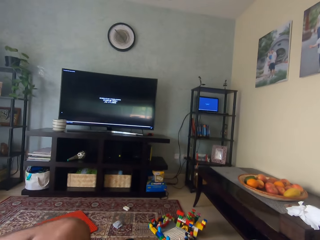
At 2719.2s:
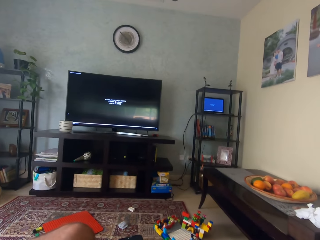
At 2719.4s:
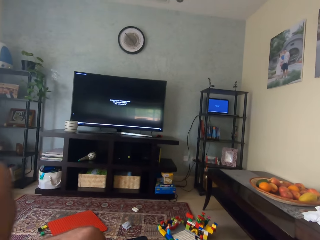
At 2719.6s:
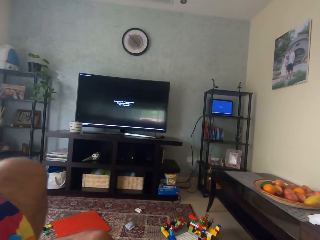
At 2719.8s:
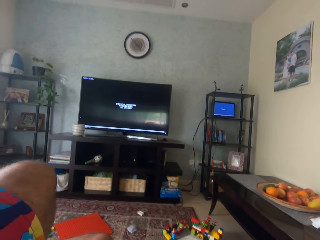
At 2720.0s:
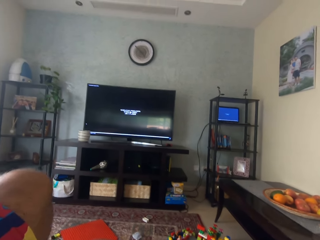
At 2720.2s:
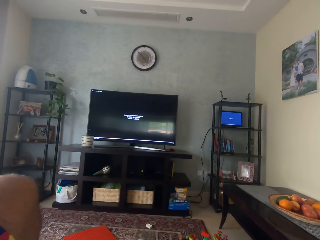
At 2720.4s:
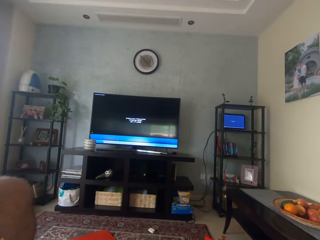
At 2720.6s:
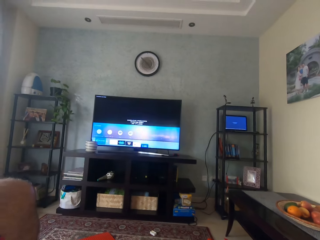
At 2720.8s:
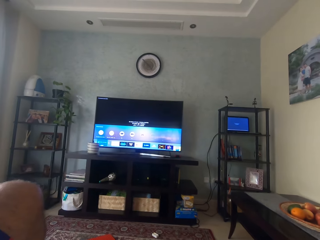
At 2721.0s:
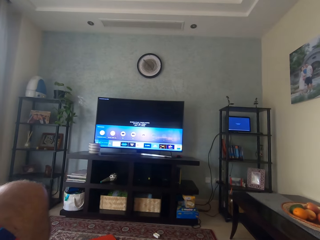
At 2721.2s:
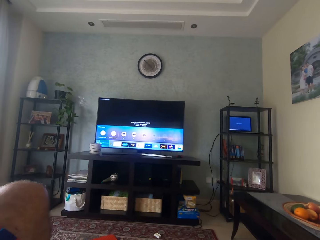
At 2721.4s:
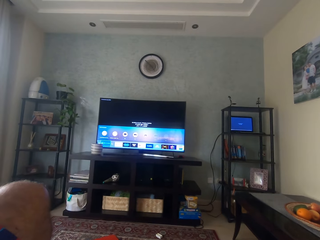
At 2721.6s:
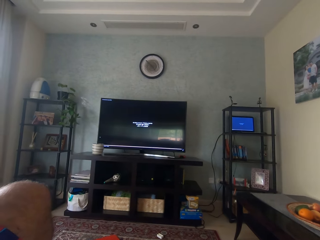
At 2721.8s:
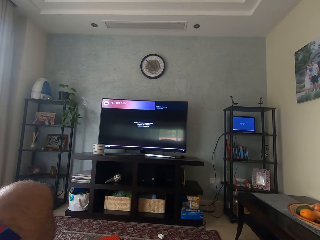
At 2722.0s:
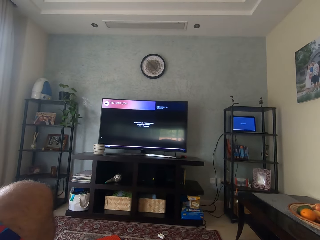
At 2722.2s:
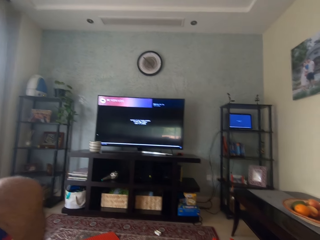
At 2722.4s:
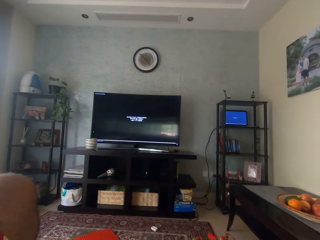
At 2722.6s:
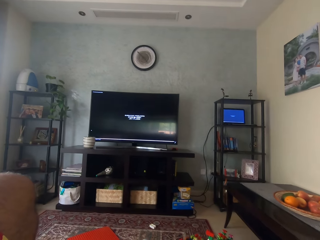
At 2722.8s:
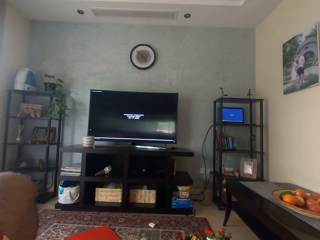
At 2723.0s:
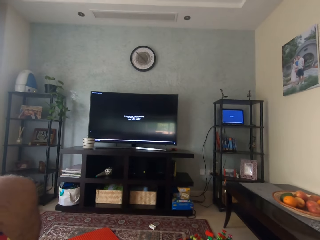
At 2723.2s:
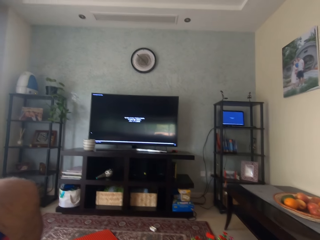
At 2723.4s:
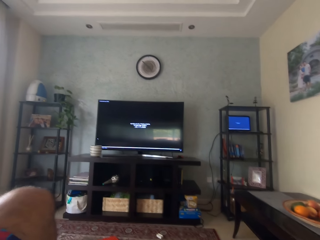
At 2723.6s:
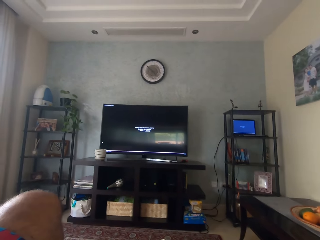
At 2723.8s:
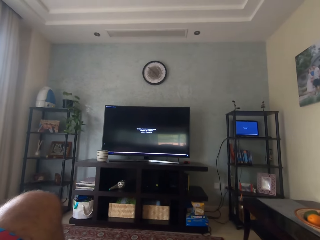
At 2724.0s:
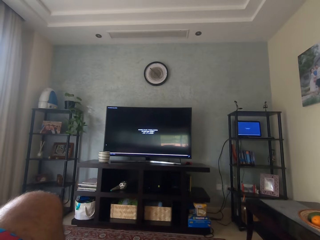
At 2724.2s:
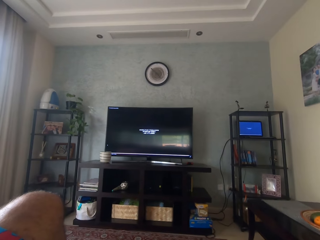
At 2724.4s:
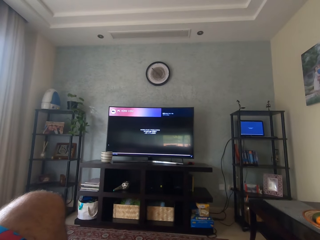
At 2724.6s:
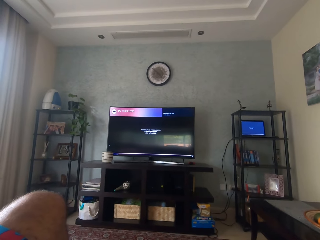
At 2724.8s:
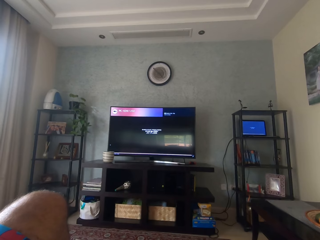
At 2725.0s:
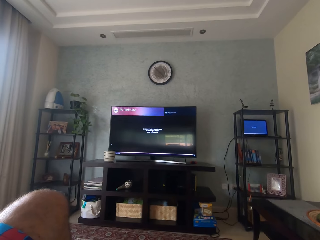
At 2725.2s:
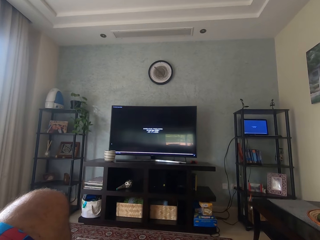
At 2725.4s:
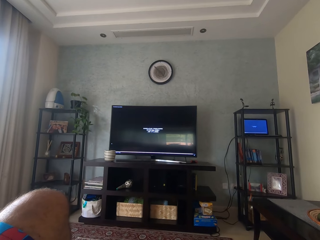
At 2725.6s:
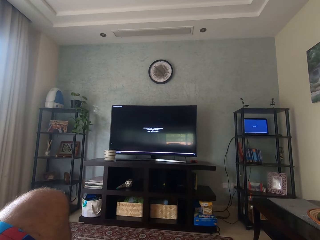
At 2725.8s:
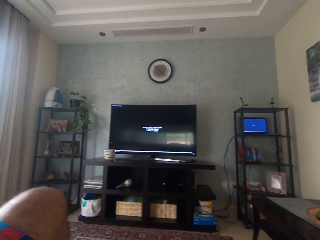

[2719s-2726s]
The camera wearer watches a television set. They select a program on the television.

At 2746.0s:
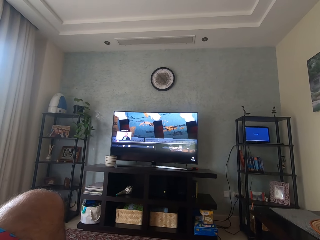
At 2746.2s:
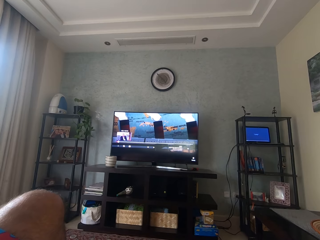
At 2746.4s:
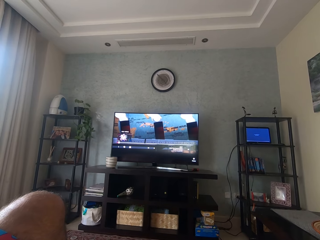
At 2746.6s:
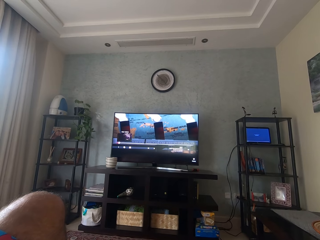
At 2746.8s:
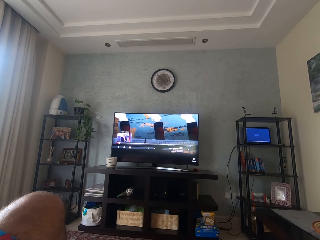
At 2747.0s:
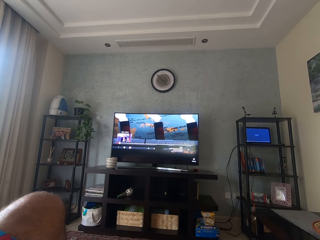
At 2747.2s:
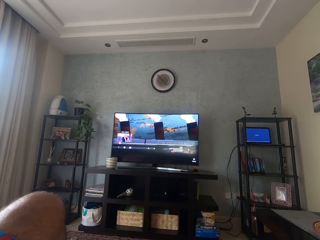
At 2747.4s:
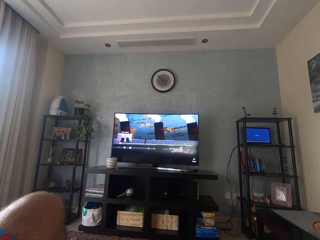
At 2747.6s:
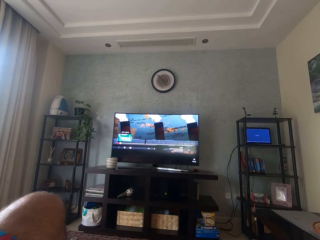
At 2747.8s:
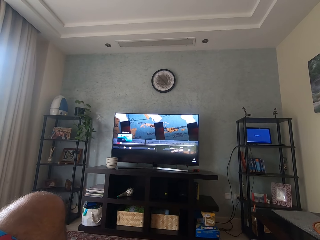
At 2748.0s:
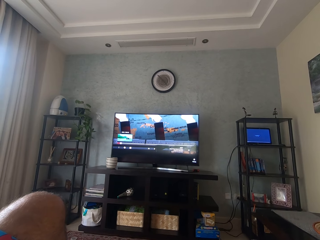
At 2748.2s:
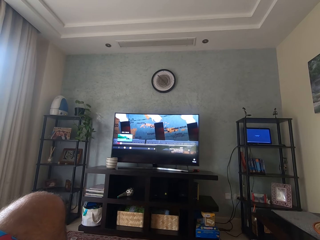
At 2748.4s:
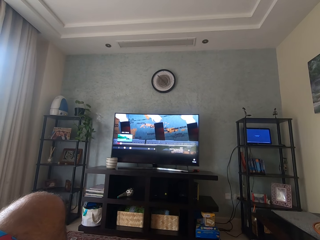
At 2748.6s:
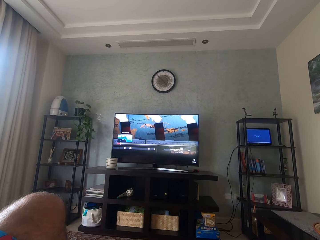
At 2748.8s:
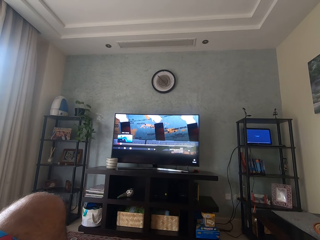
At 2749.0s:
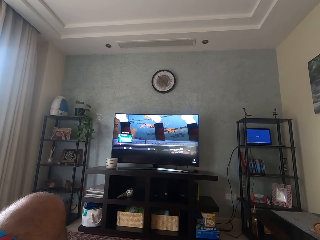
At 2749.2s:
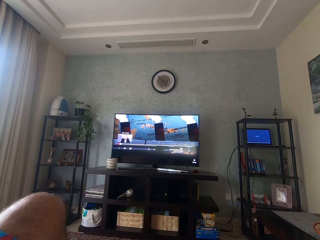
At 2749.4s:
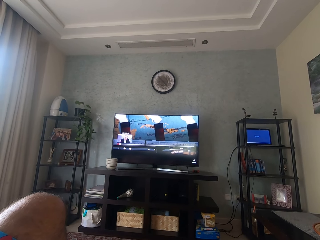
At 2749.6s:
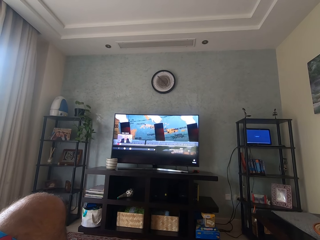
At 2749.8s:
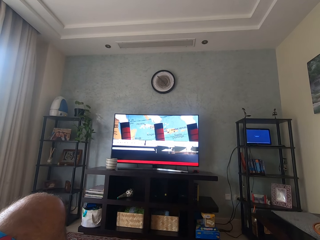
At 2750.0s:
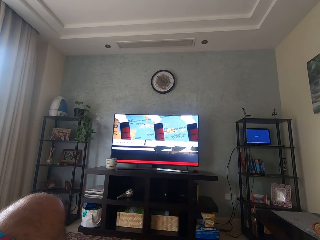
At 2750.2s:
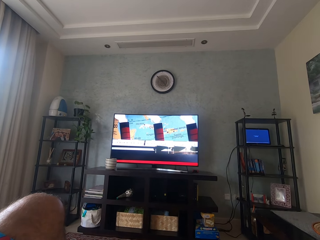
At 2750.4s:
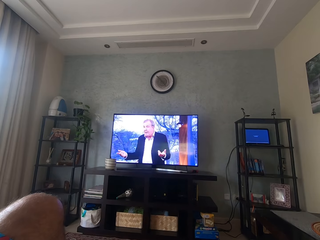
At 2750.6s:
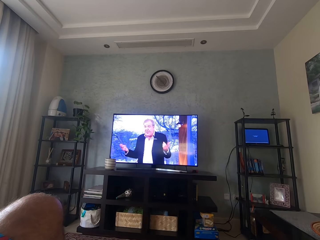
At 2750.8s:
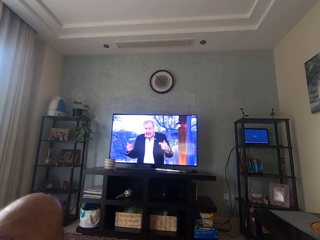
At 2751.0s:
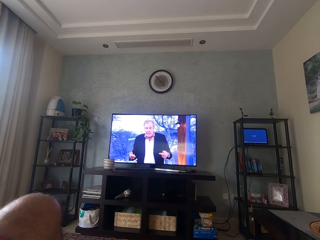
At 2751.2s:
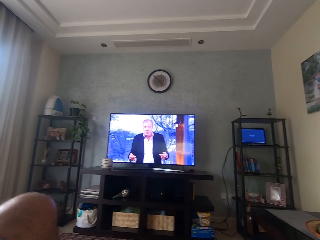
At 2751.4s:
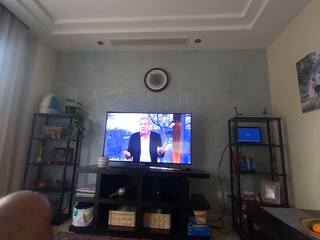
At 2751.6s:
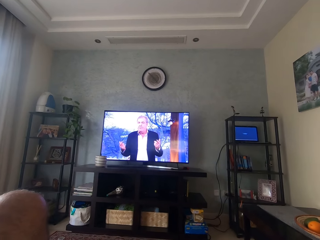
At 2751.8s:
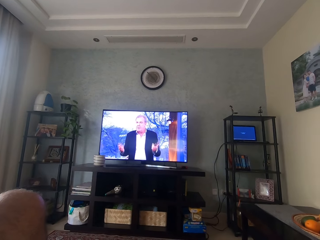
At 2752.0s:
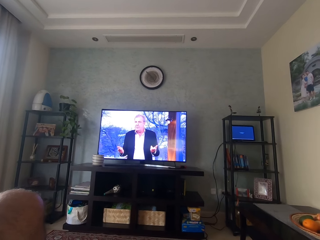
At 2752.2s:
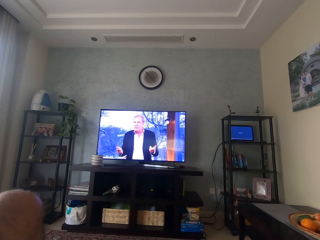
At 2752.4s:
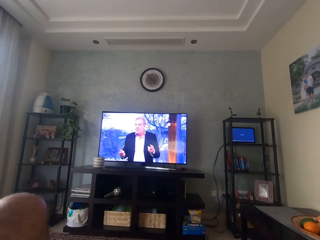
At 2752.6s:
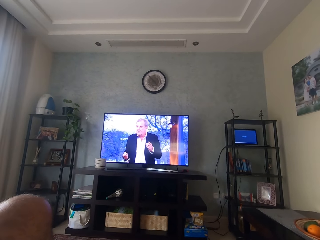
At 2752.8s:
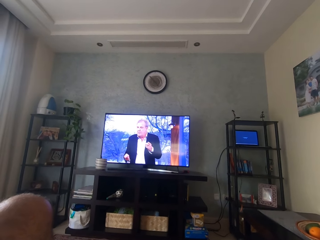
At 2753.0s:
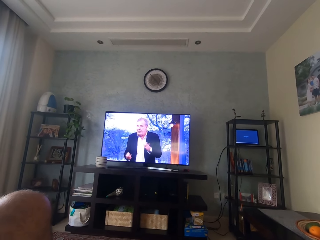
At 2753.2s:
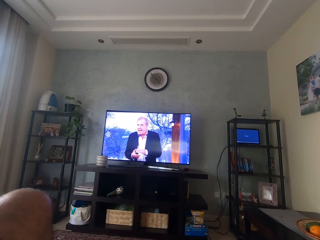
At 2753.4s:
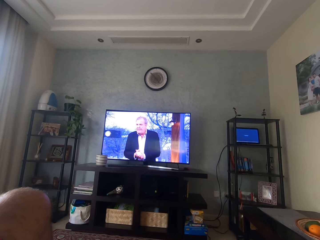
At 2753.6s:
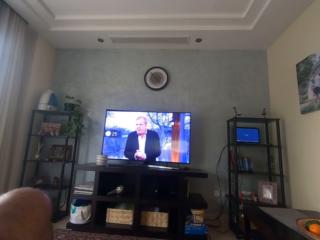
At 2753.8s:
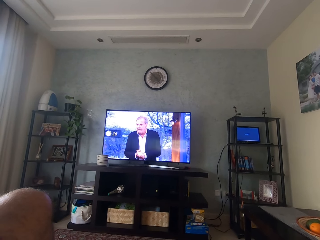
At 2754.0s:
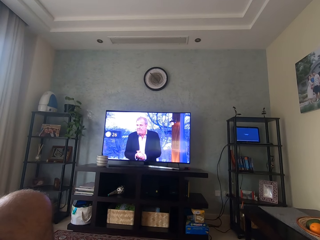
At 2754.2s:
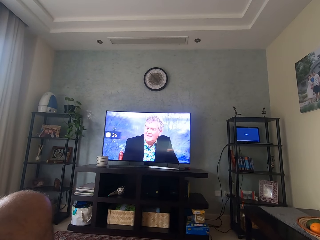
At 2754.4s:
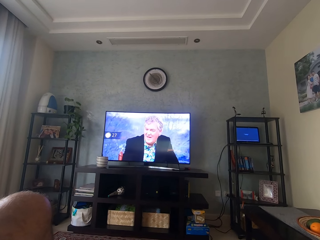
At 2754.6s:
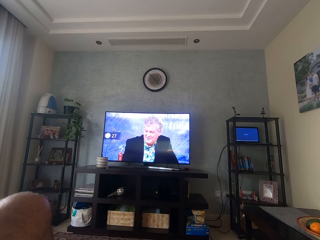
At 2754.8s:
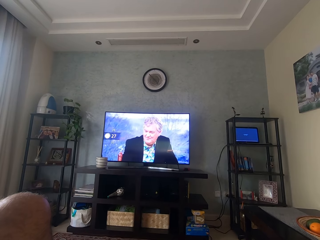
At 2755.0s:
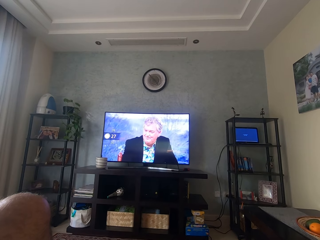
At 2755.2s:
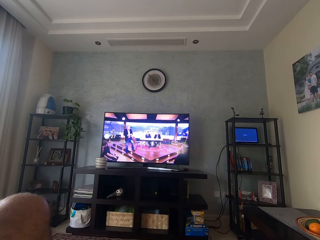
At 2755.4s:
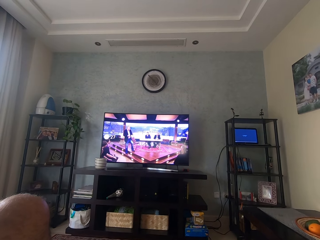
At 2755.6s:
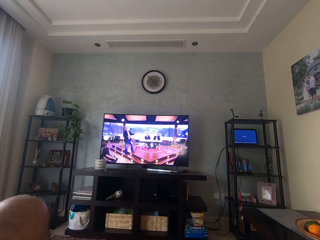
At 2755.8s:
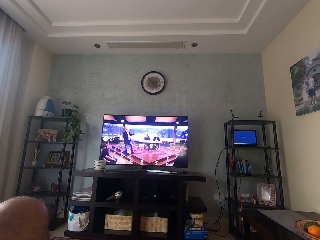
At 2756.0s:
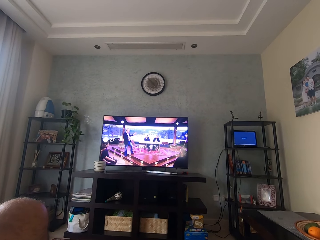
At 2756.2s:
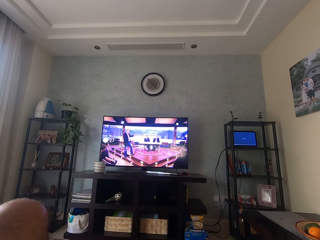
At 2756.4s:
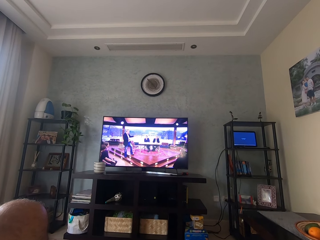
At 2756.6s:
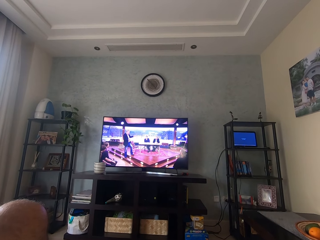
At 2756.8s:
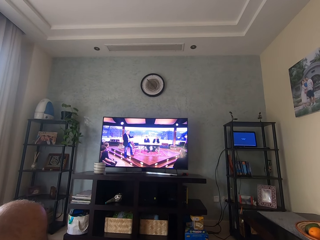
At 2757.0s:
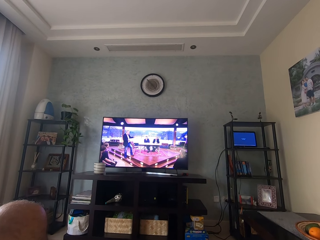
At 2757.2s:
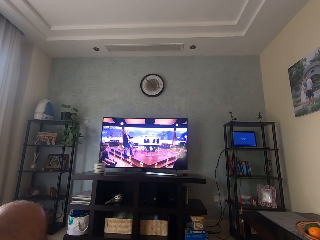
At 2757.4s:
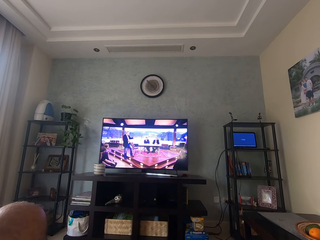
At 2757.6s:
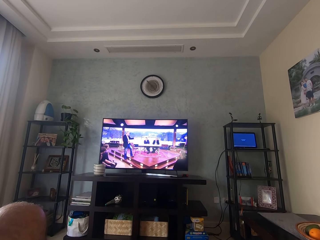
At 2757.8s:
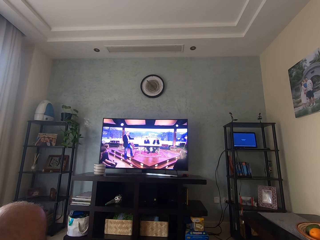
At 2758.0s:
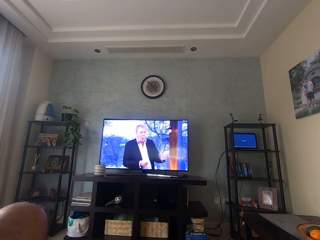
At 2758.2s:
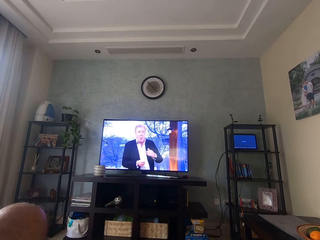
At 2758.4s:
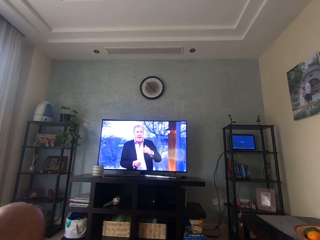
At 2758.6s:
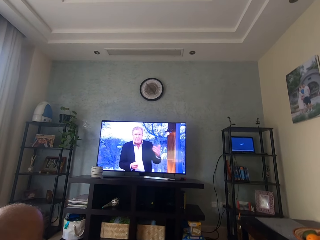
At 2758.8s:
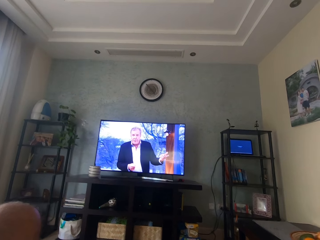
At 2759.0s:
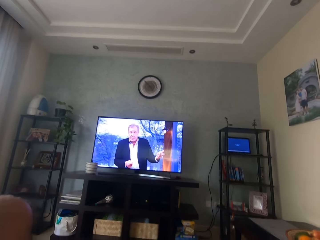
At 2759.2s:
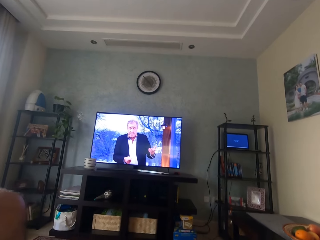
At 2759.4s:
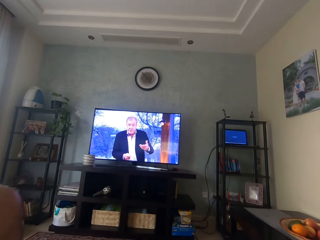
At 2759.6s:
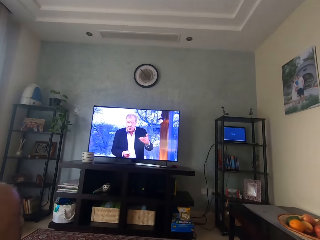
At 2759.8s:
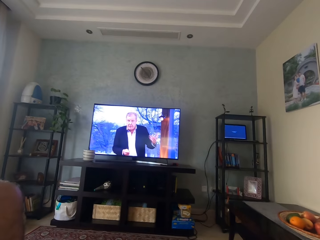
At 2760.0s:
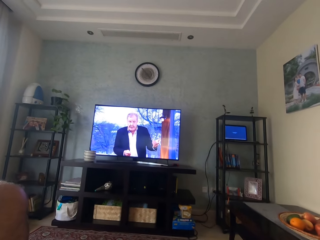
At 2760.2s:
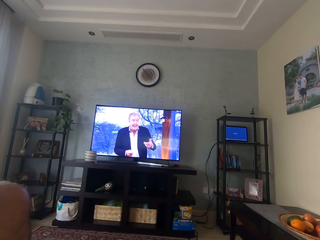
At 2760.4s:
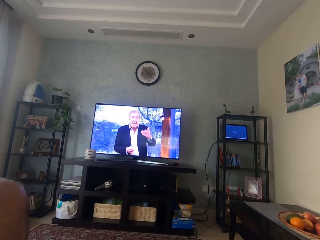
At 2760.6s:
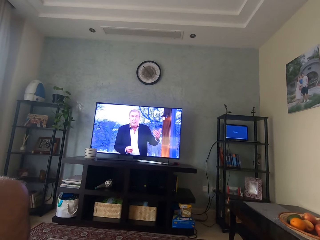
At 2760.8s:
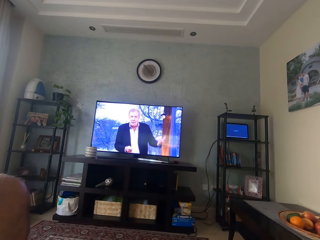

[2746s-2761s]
The camera wearer fast forwards the program on the television. They adjust the television volume.
